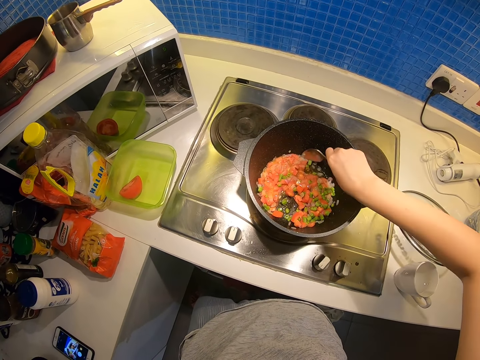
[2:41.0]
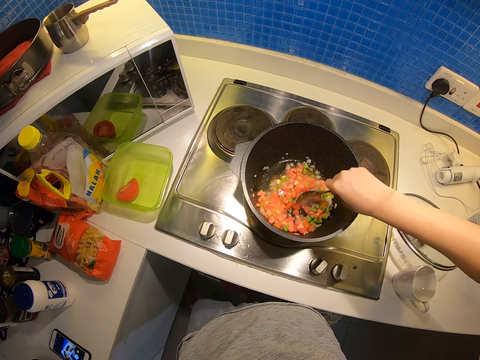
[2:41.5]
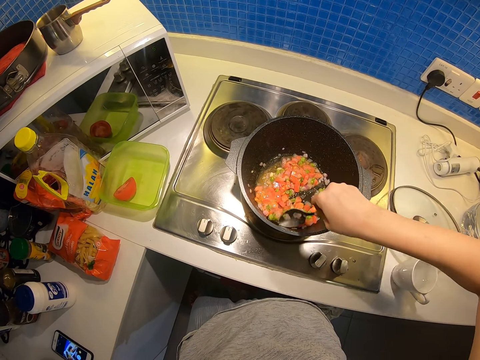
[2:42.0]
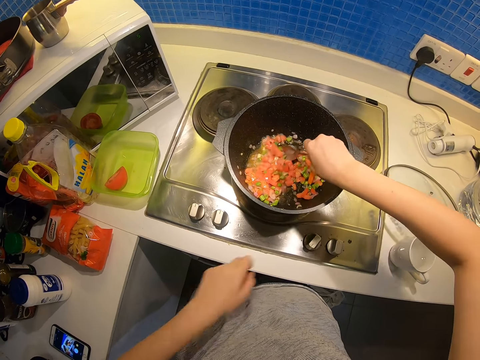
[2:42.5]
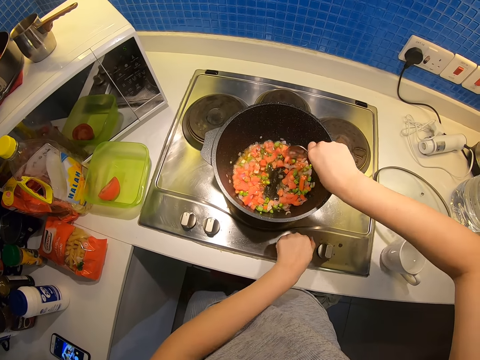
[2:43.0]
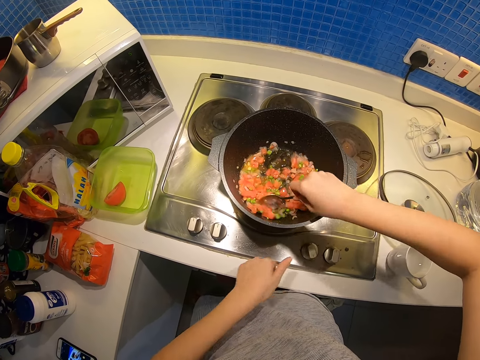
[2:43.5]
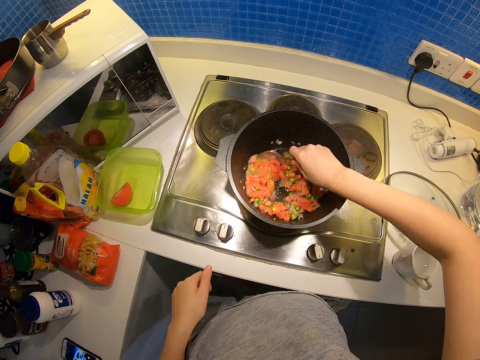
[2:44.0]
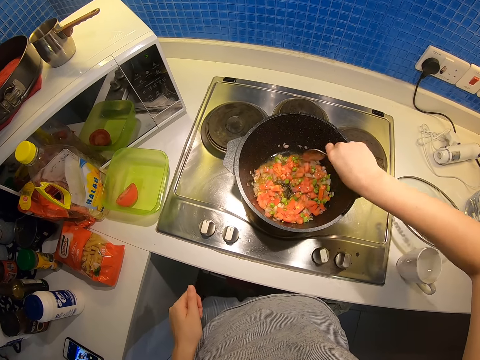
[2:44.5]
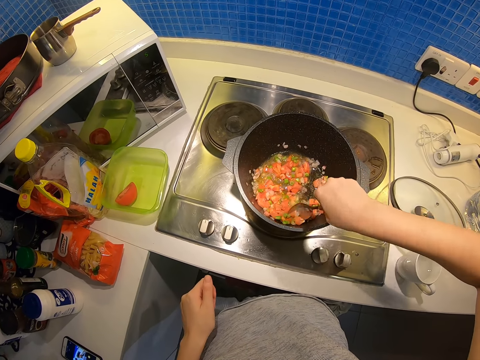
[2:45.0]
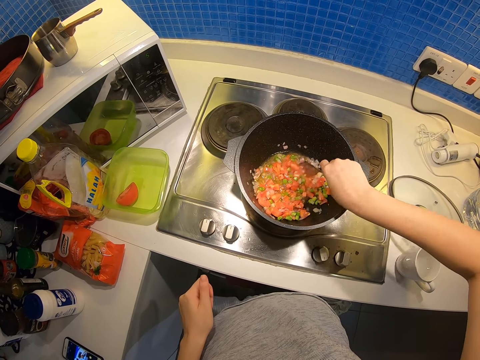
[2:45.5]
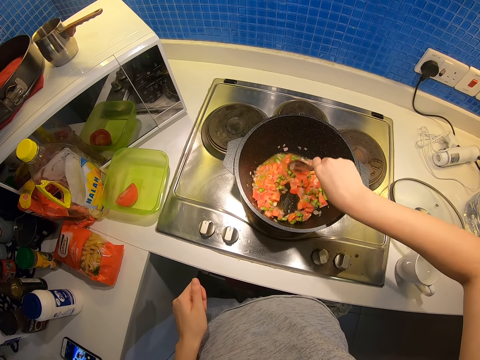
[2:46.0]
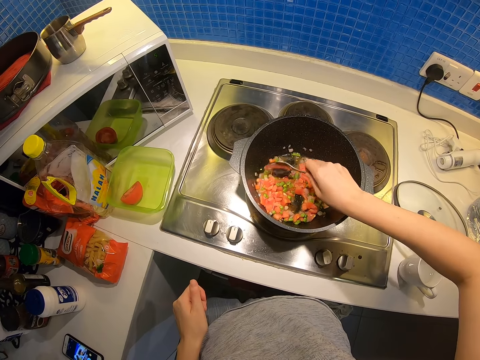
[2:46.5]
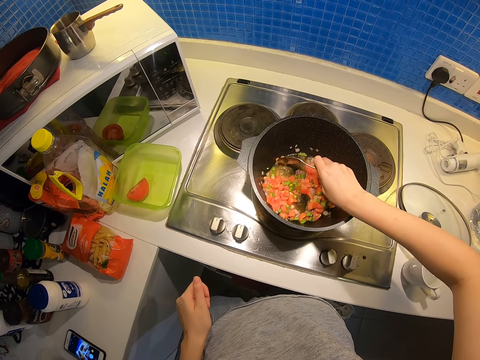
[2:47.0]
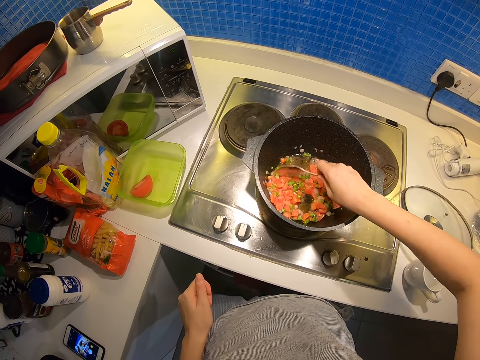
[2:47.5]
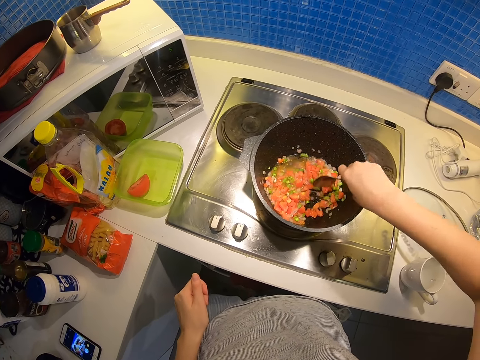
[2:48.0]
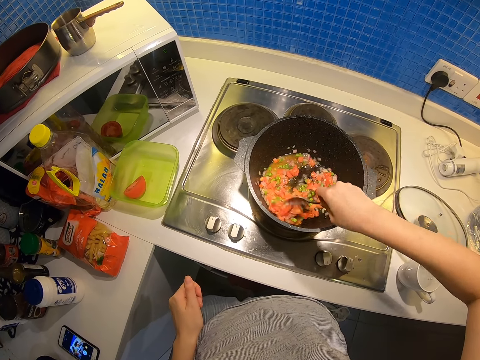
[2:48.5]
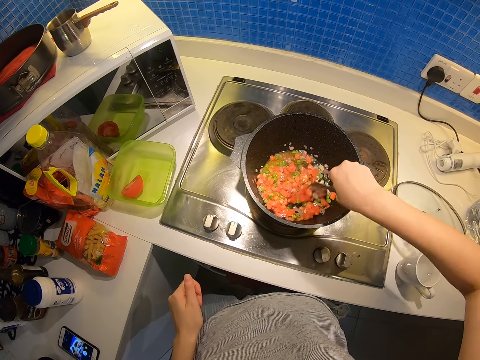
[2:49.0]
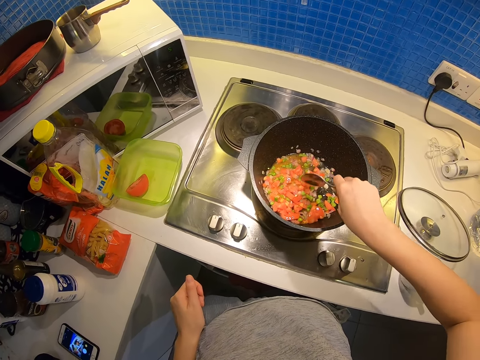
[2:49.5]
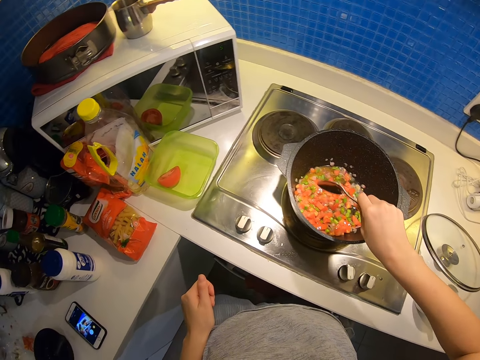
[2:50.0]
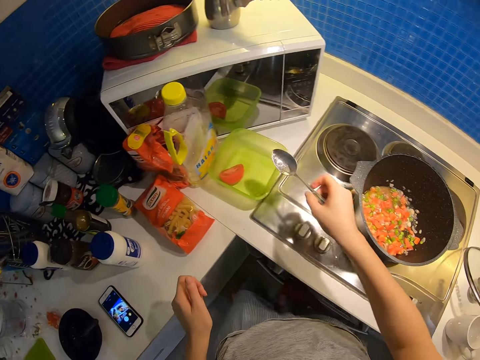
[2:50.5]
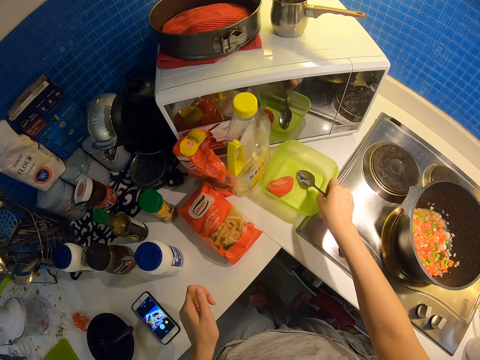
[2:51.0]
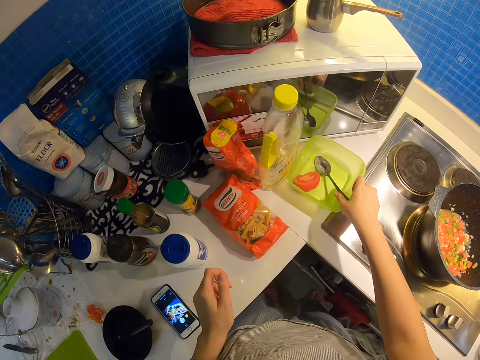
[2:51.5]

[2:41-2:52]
The camera wearer turns the switch of the electric cooker with his left hand. He drops the spoon in his right hand in a container.

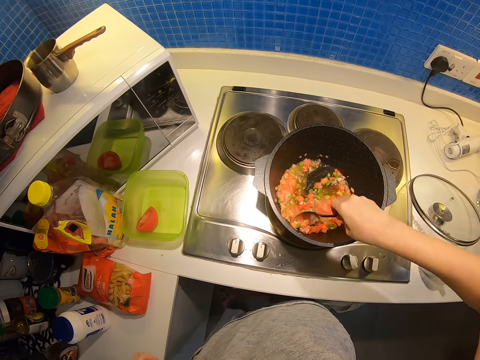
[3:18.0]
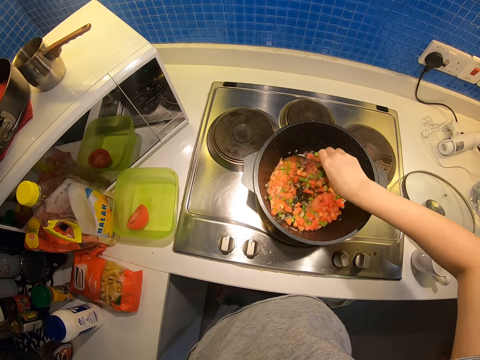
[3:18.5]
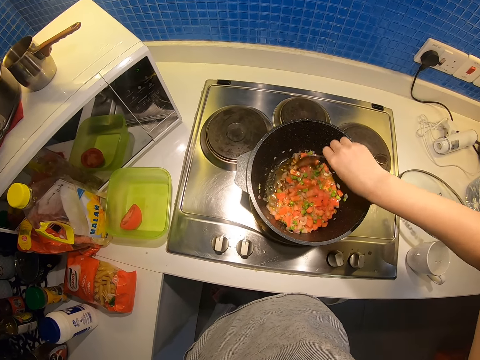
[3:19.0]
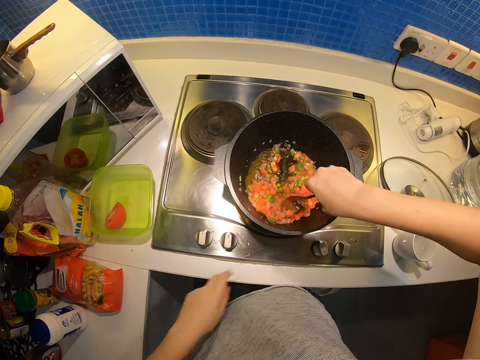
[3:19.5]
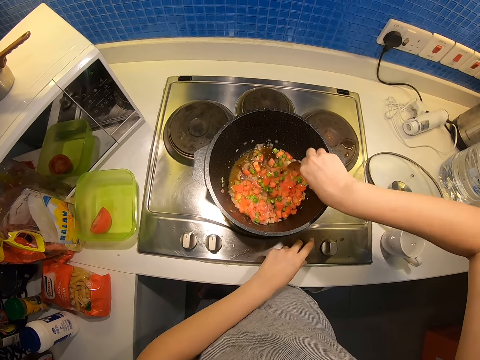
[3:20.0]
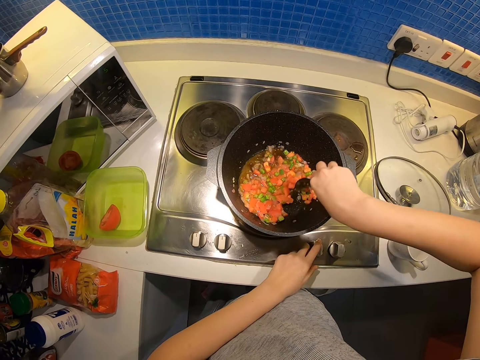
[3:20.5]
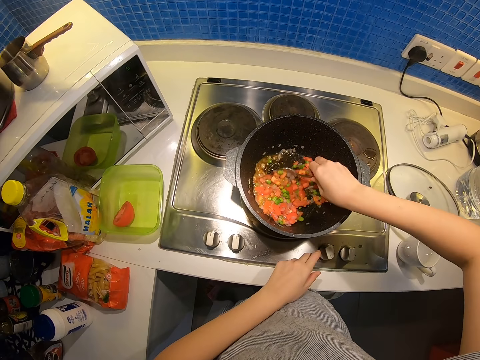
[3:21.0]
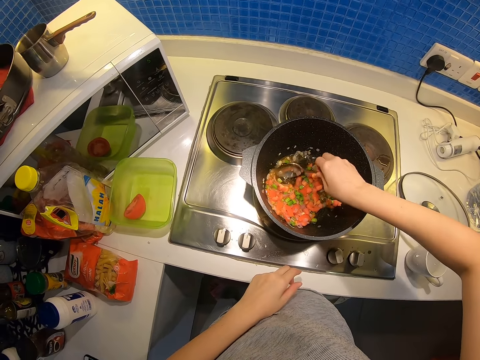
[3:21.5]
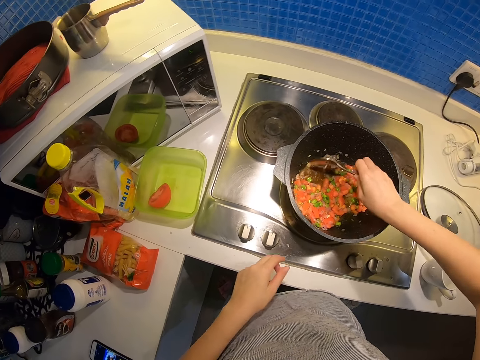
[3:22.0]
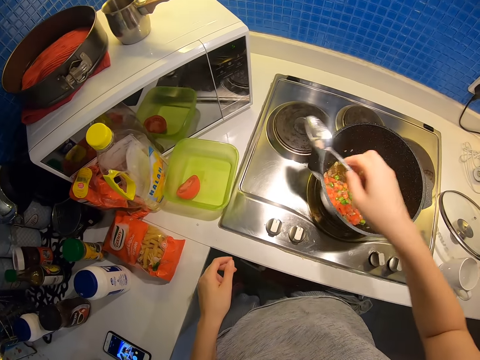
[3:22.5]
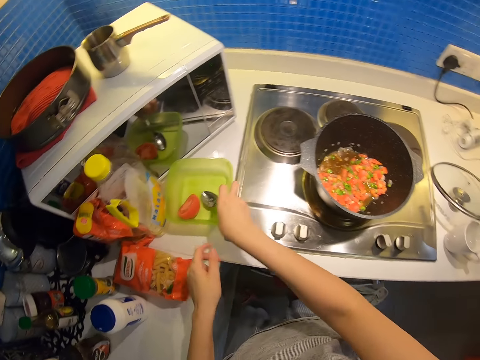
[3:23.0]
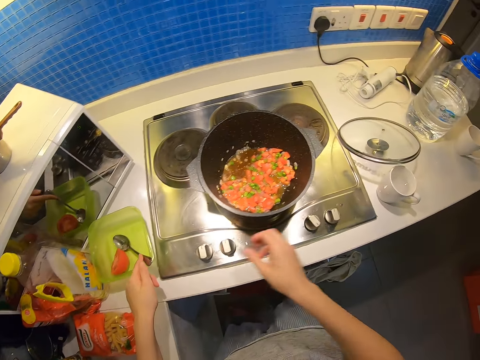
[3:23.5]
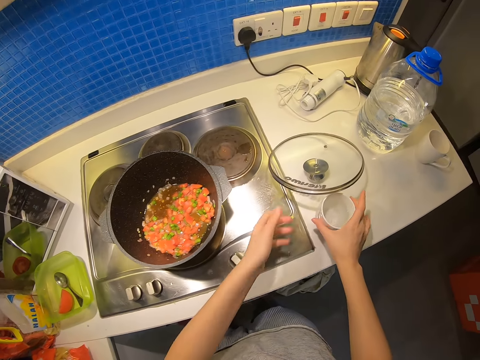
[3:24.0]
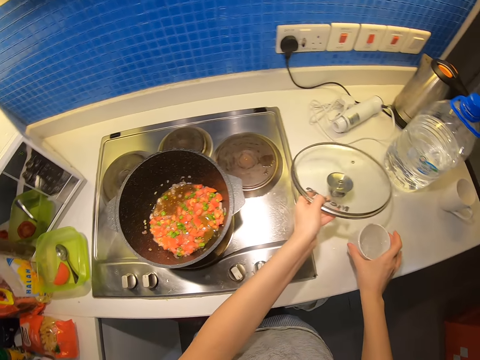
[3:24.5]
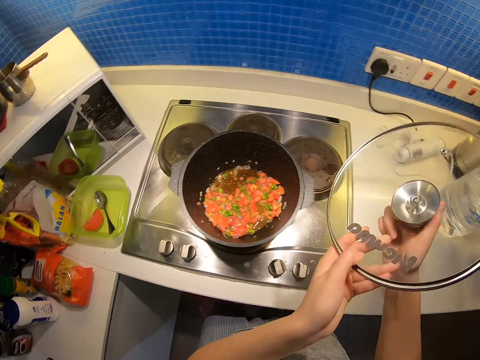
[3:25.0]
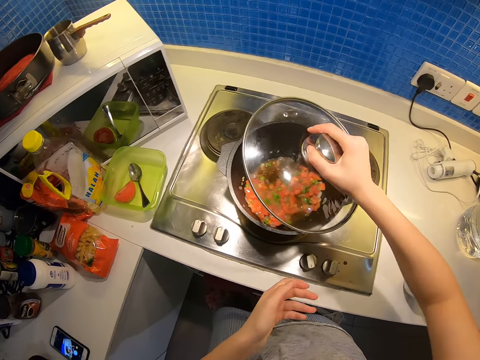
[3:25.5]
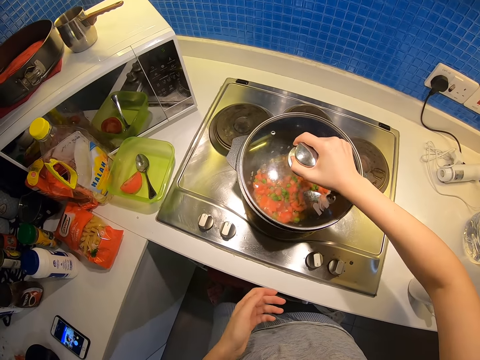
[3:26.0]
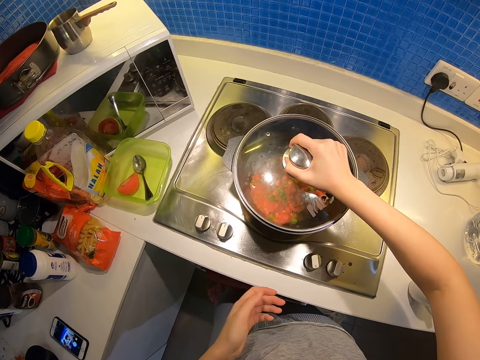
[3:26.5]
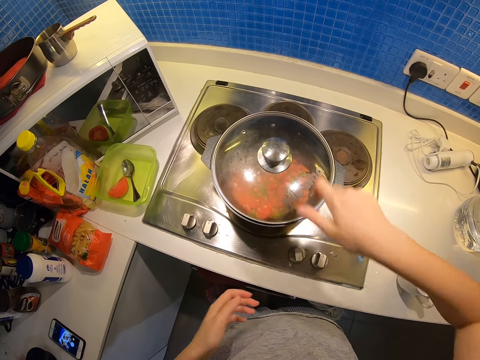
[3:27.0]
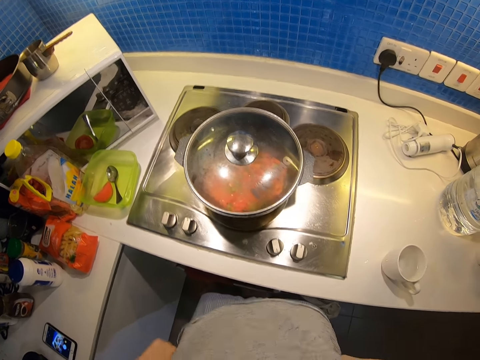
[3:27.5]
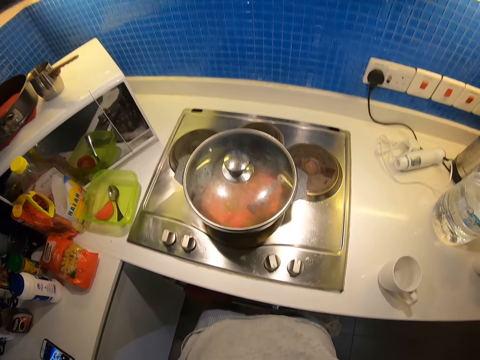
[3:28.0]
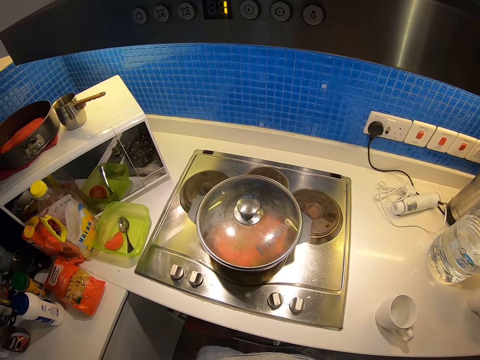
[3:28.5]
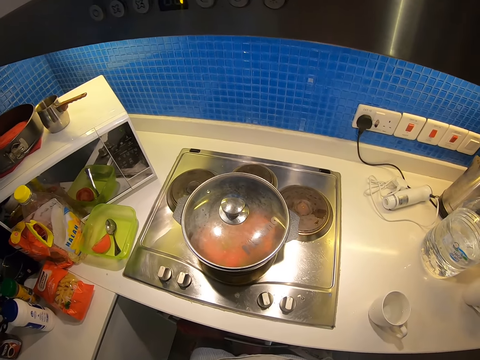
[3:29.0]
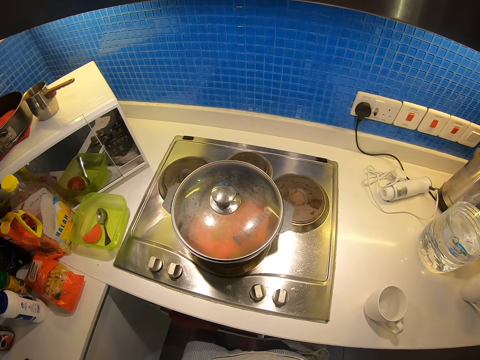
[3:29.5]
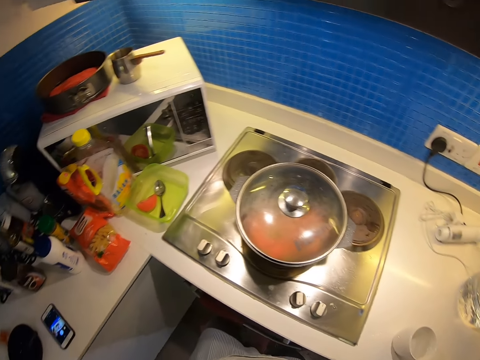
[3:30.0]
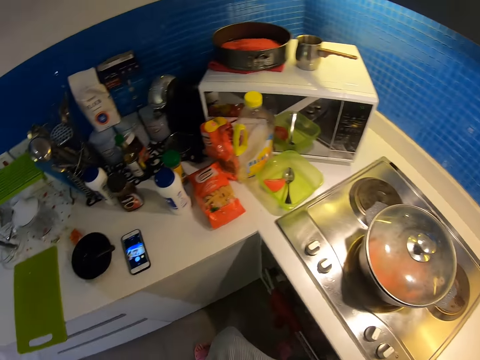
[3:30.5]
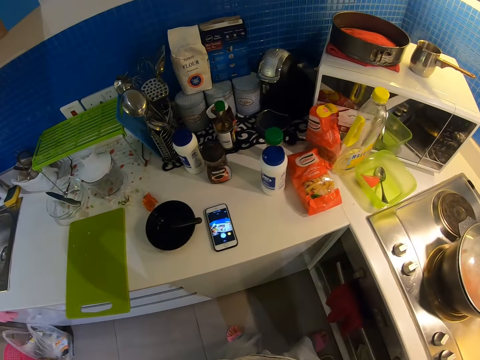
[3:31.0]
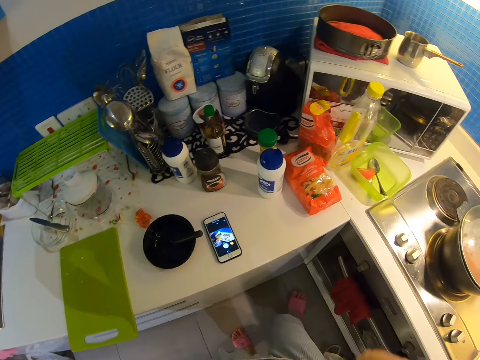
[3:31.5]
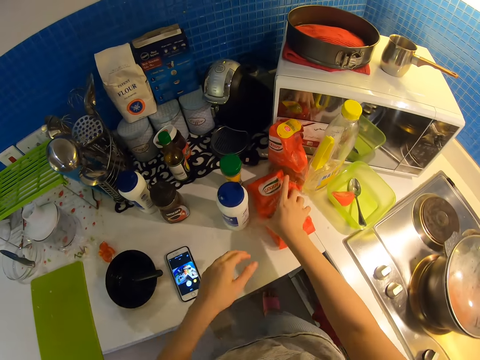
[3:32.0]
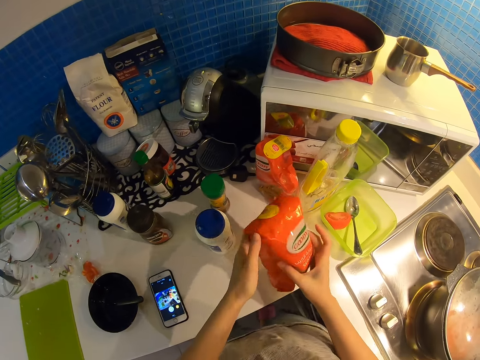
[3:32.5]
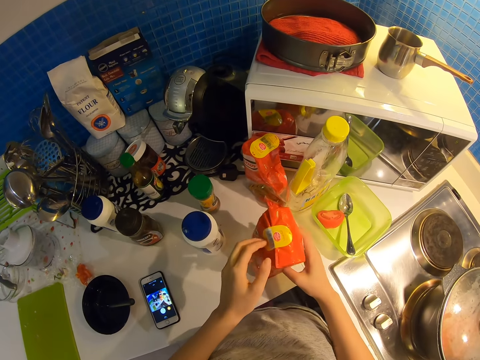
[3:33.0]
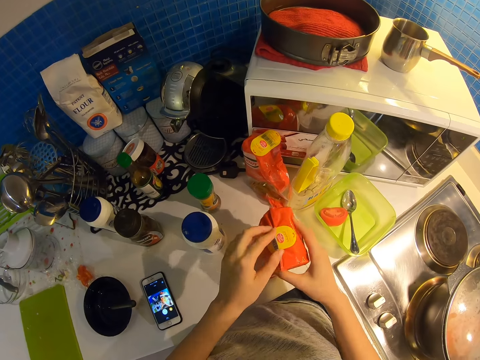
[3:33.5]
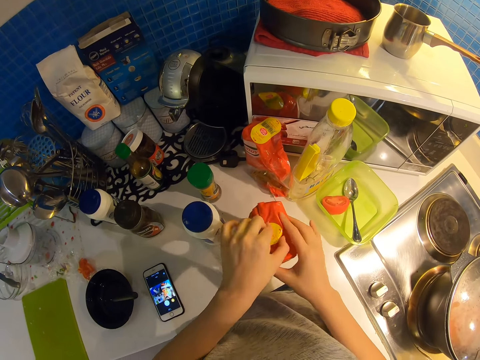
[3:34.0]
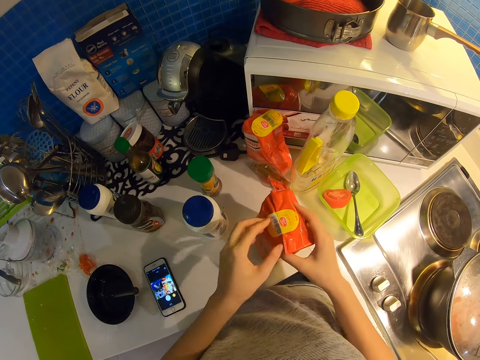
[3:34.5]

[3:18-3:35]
The camera wearer stirs the food using the spoon. He touches the switch of the electric cooker with his left hand. He switches the cooker. He drops the spoon in his right hand in a container. He adjusts the mug on the counter with his right hand. He carries the pot lid from the counter with his left hand. He covers the pot with the lid in his right hand. He picks a pack of pasta from the counter with his right hand. He walks around. He opens the pack of pasta with both hands.
